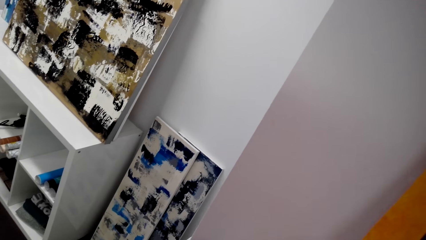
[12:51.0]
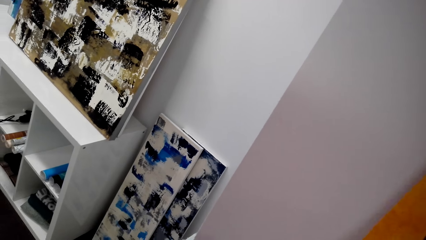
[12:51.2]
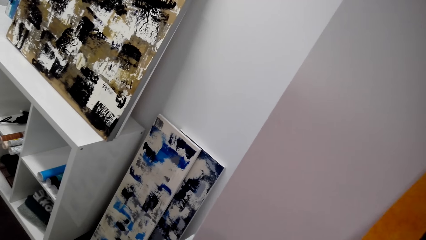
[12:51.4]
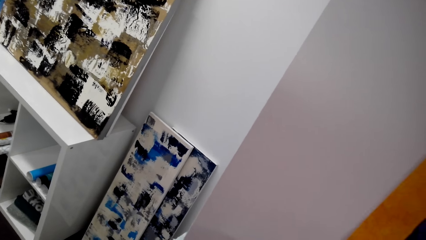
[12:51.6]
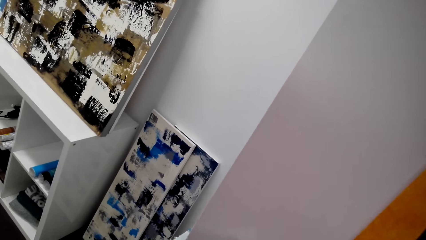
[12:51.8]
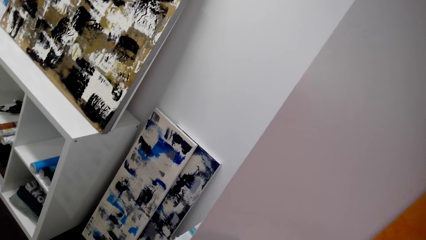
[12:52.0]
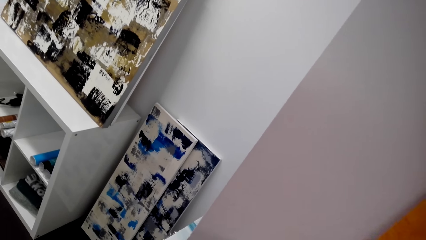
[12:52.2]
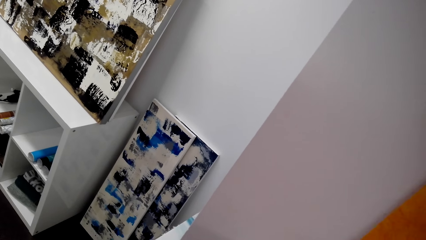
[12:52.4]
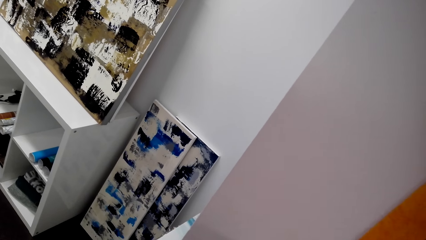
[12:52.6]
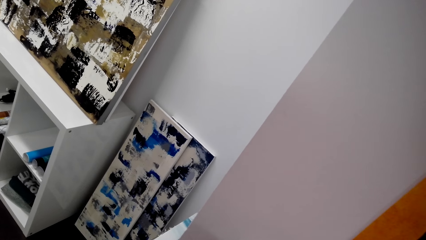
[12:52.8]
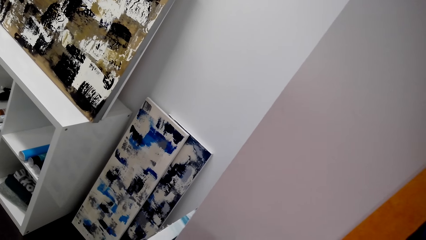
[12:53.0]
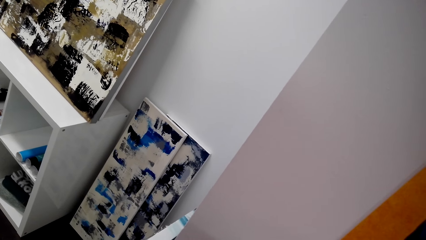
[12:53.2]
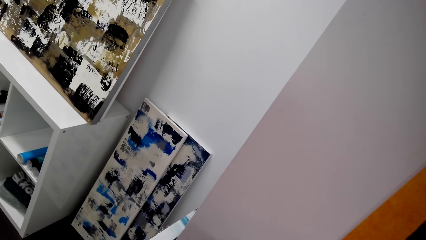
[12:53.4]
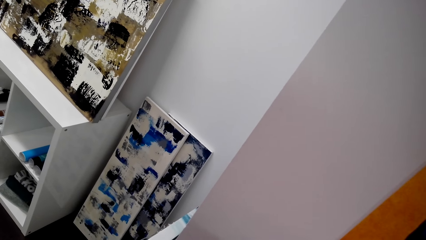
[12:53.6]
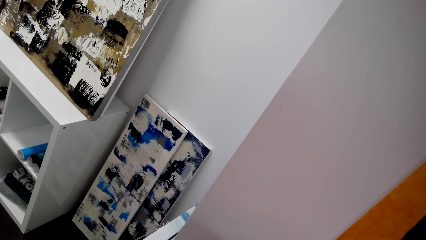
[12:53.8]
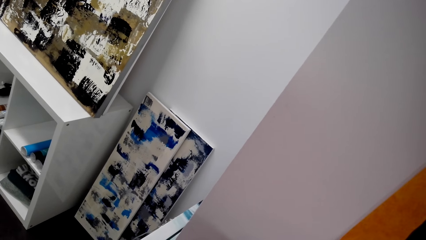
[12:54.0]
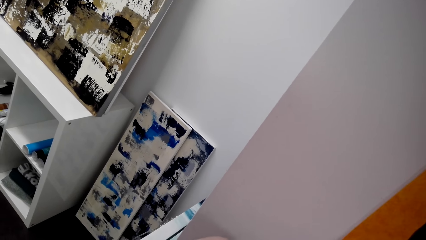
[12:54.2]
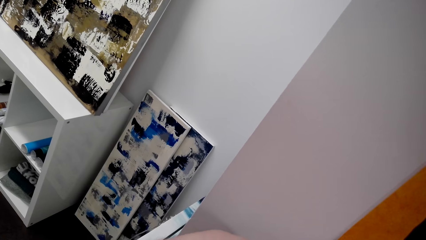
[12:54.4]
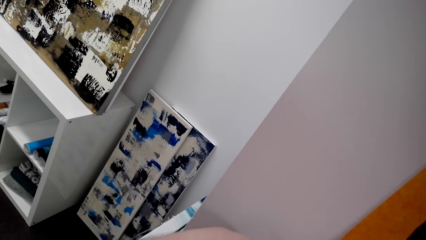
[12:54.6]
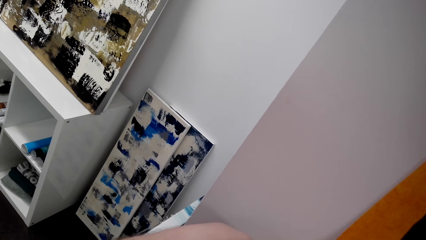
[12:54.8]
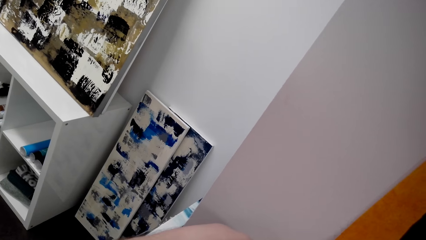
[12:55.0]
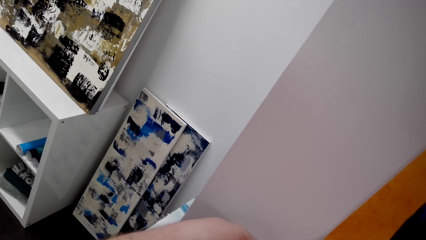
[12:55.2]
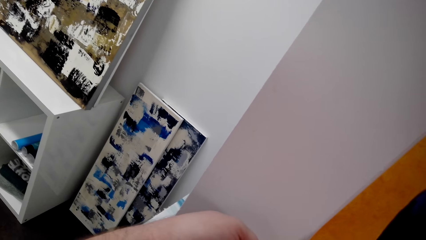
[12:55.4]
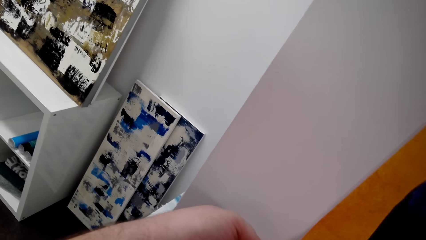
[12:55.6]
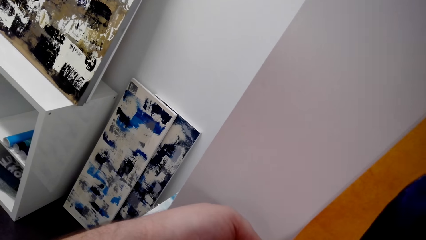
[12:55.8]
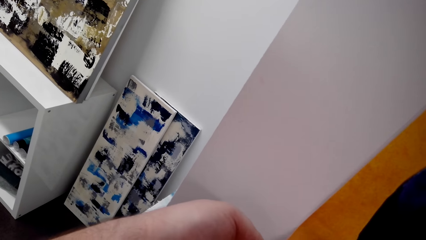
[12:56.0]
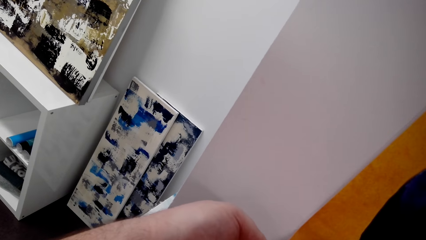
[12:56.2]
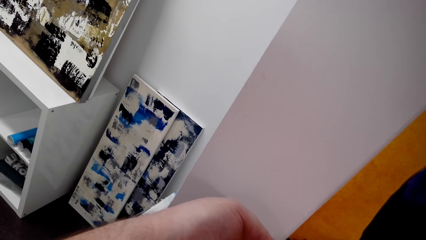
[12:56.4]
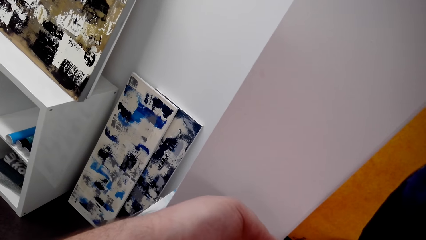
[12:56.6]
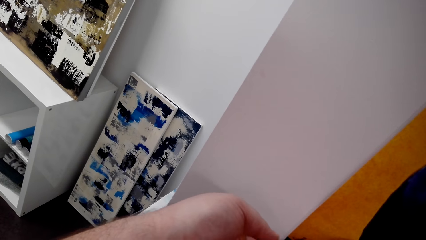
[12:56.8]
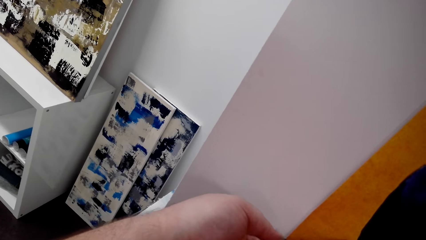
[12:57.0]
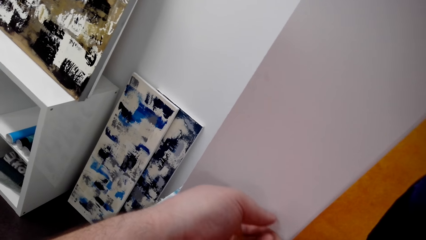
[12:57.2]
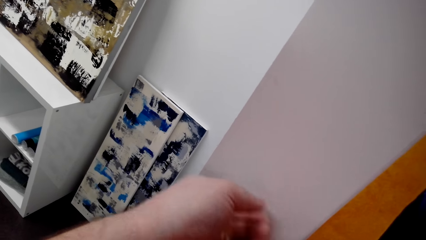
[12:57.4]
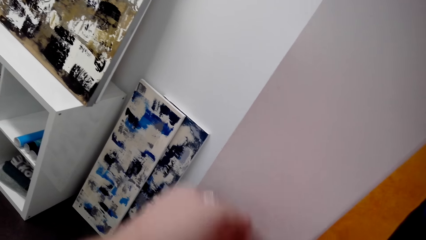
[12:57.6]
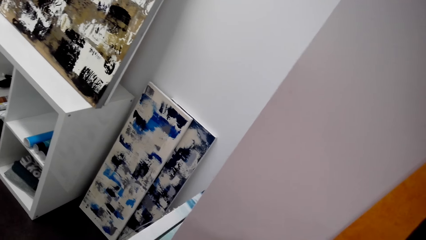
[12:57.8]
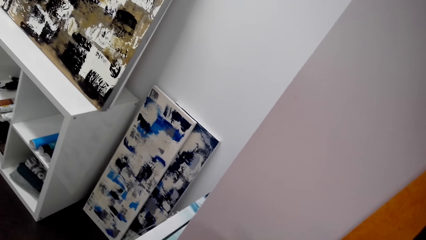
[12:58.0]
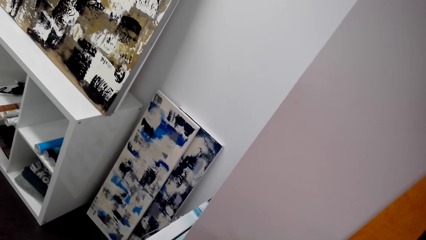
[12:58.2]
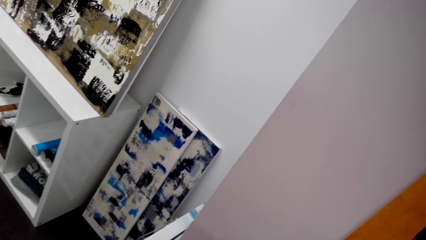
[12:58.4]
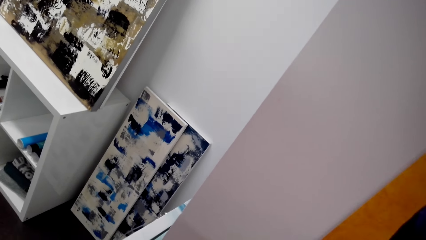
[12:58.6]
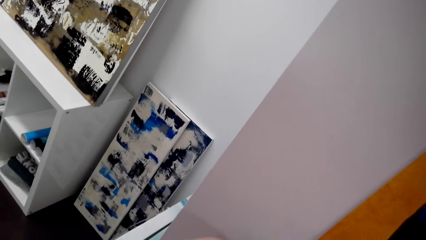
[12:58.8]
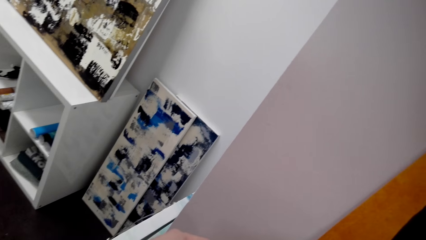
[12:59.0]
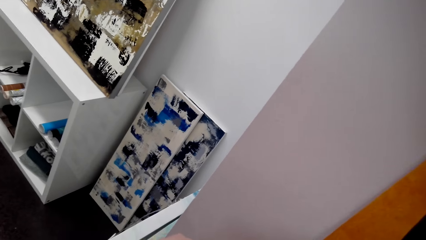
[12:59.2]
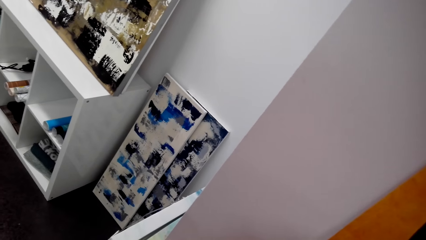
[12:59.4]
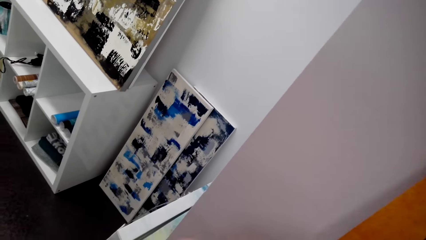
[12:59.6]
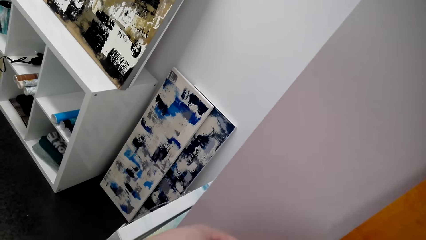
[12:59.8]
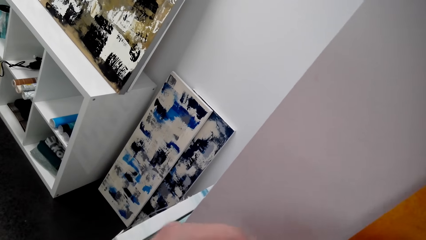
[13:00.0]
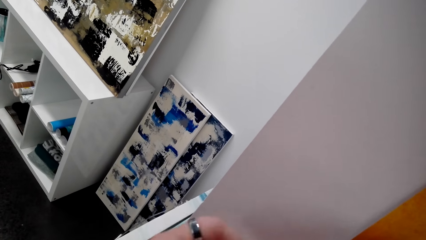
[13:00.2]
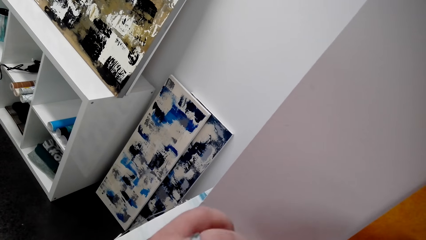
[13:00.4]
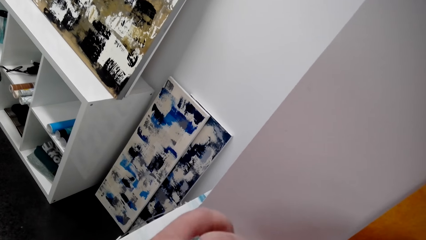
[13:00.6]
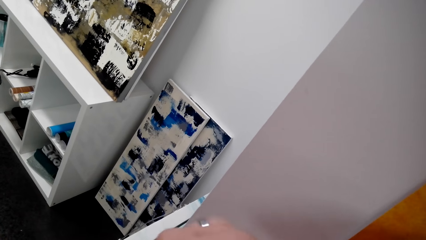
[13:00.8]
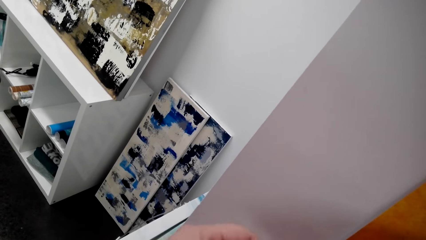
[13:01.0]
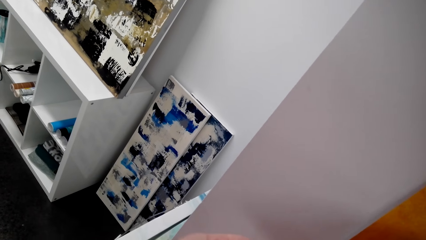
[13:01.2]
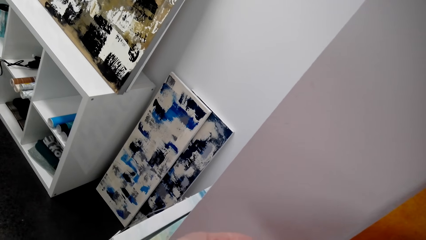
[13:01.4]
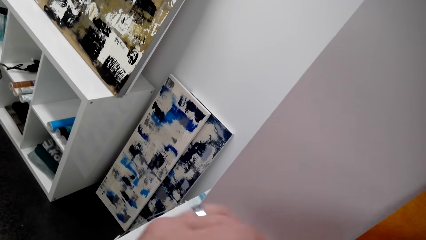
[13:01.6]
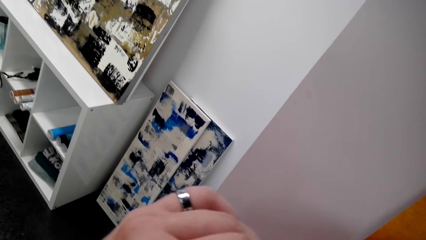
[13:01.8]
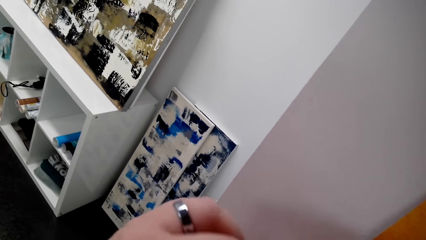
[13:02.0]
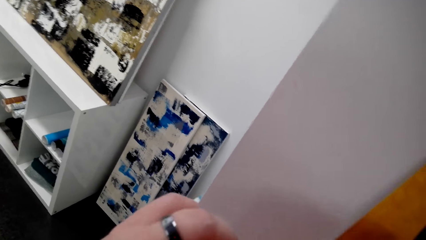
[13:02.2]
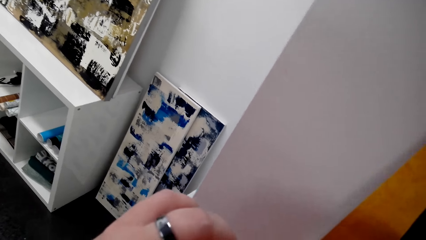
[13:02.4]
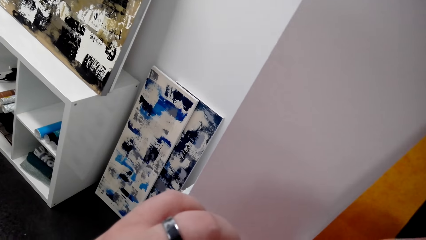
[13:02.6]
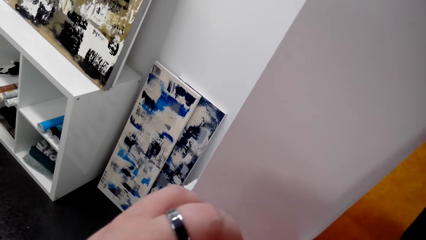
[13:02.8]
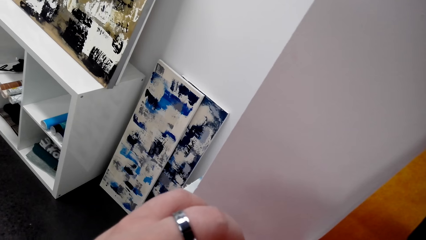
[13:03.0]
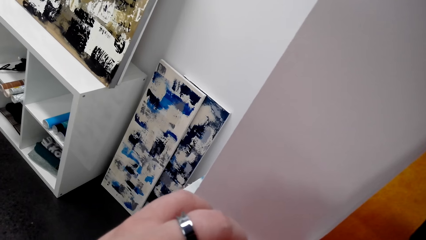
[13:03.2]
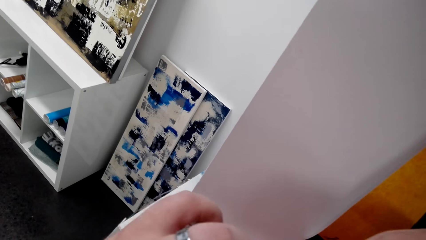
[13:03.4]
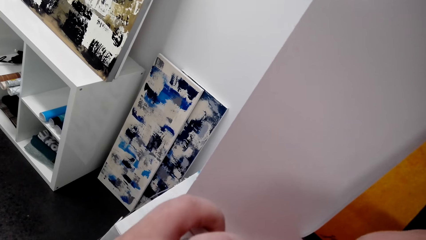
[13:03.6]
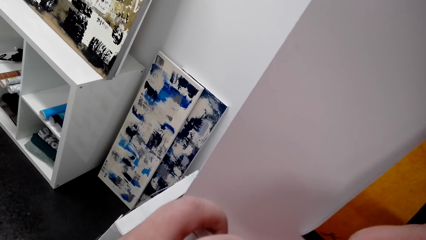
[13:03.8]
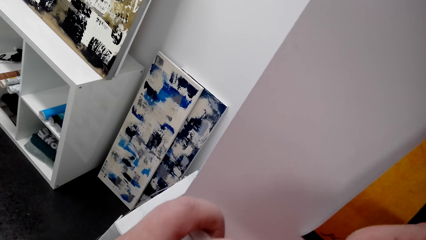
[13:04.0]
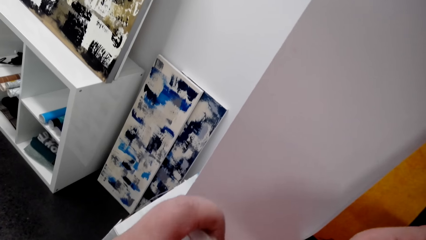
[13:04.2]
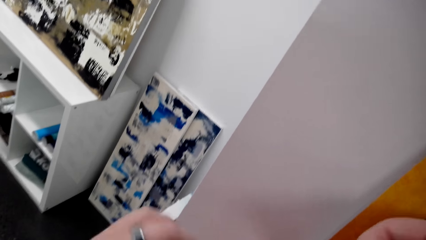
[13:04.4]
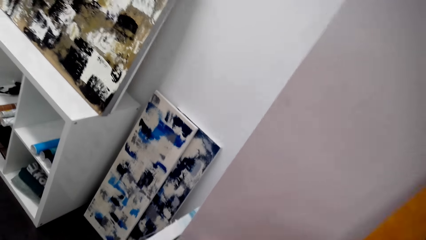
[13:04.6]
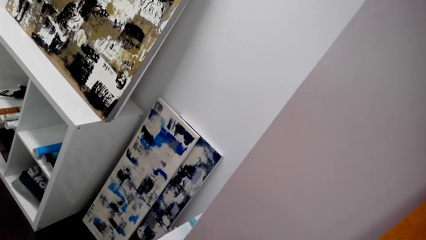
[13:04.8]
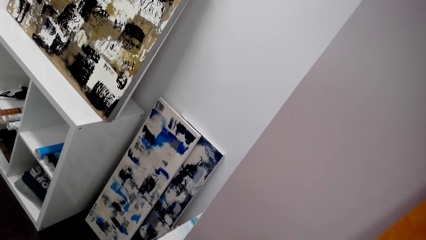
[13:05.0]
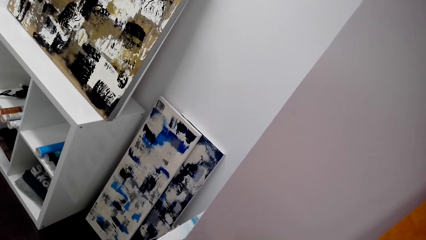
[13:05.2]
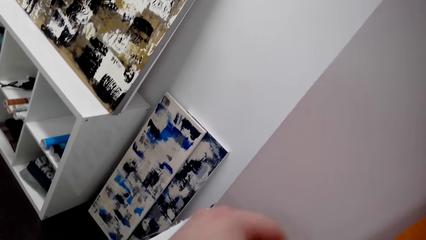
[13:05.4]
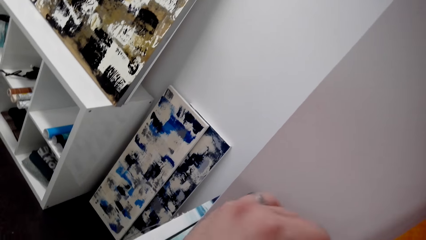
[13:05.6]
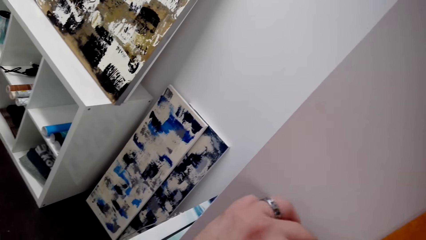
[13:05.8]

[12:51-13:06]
The camera wearer tapes canvas wallpaper on the wall.
